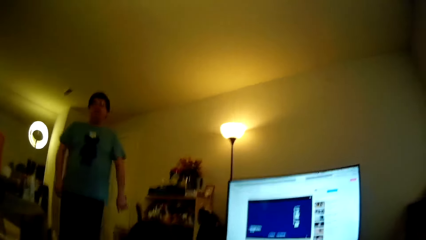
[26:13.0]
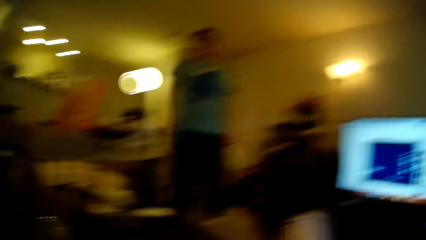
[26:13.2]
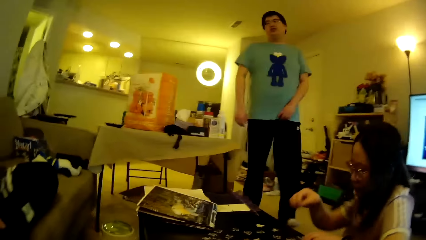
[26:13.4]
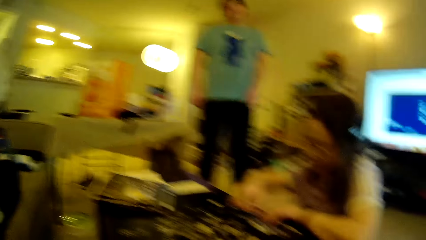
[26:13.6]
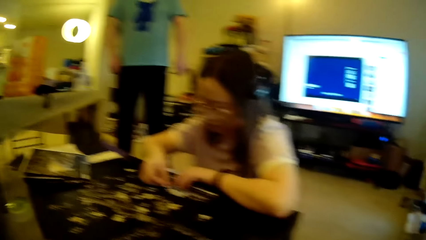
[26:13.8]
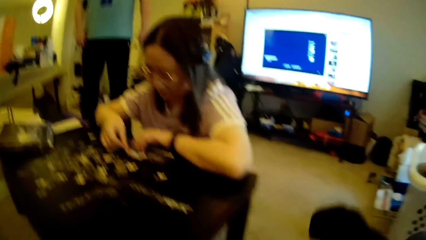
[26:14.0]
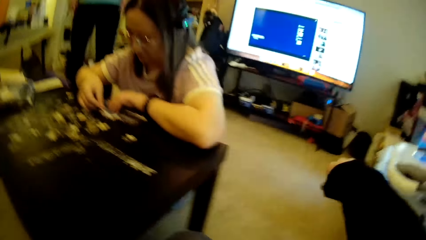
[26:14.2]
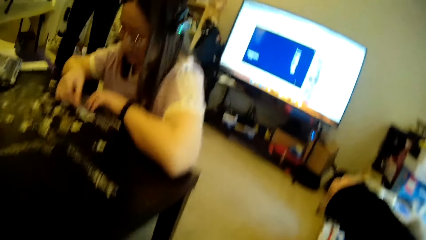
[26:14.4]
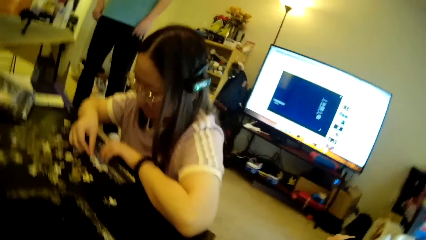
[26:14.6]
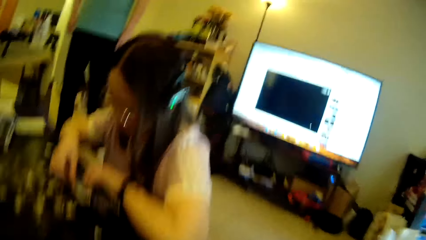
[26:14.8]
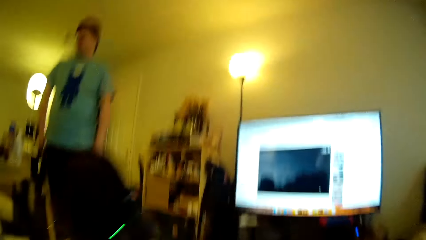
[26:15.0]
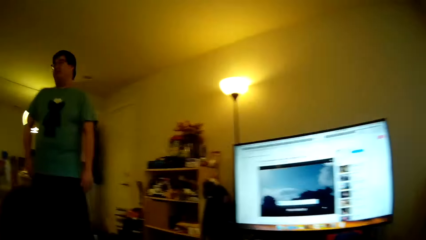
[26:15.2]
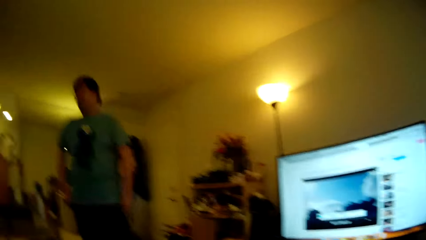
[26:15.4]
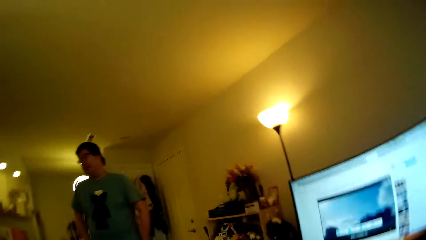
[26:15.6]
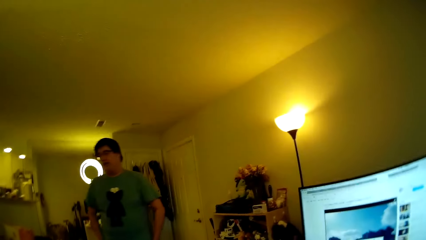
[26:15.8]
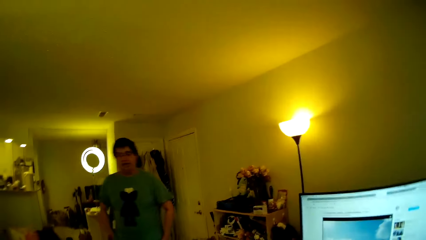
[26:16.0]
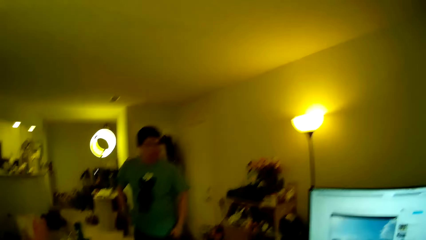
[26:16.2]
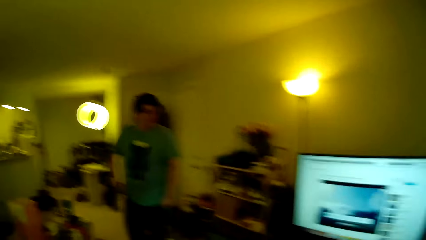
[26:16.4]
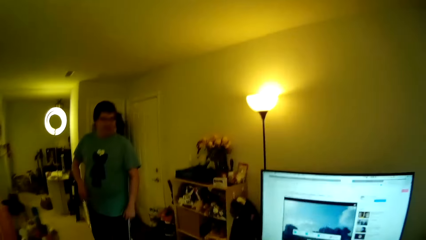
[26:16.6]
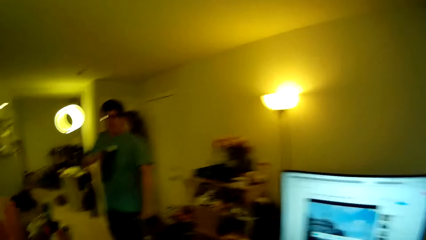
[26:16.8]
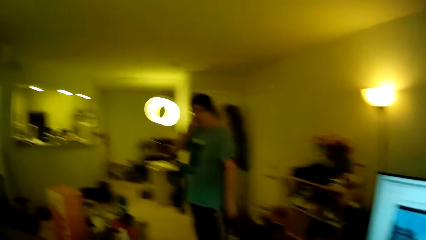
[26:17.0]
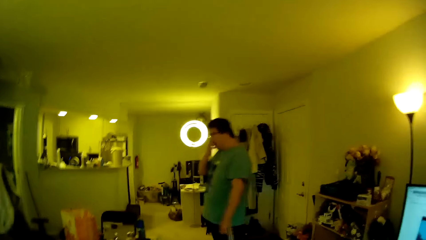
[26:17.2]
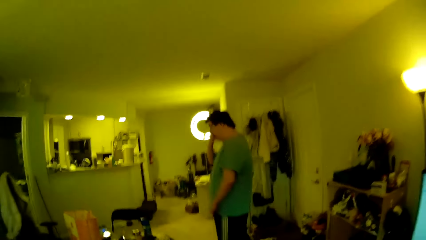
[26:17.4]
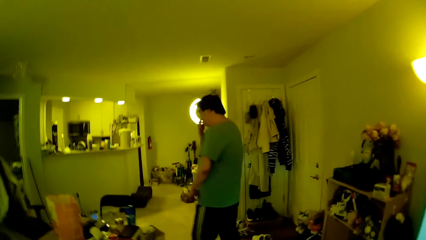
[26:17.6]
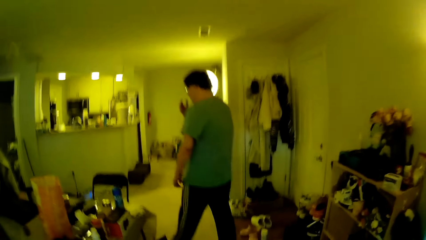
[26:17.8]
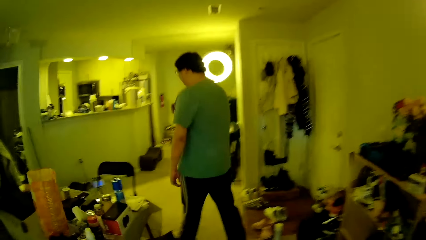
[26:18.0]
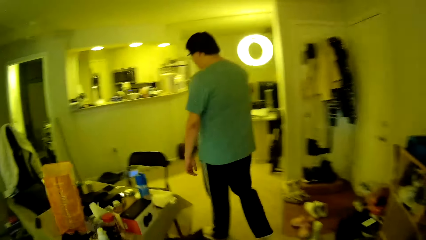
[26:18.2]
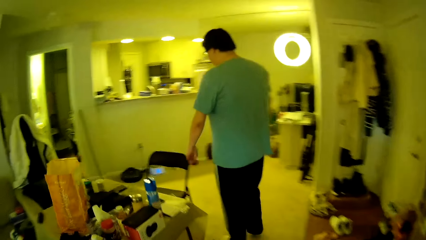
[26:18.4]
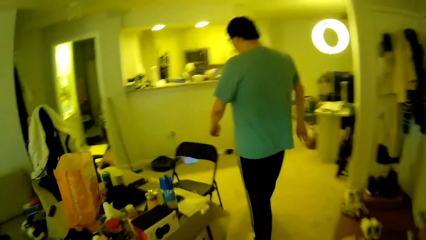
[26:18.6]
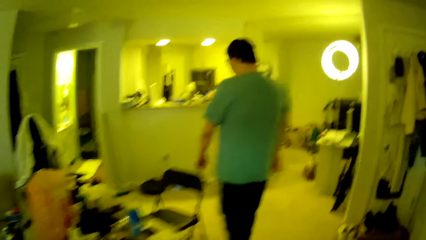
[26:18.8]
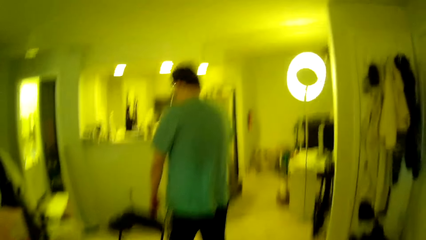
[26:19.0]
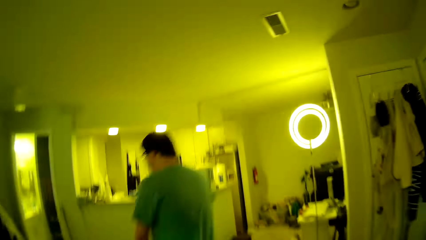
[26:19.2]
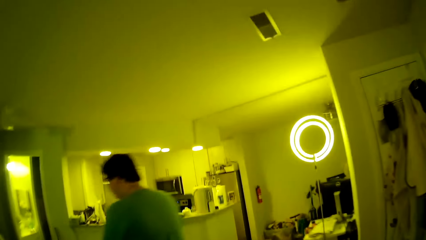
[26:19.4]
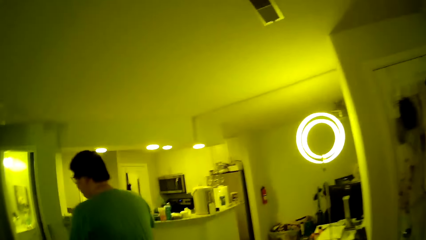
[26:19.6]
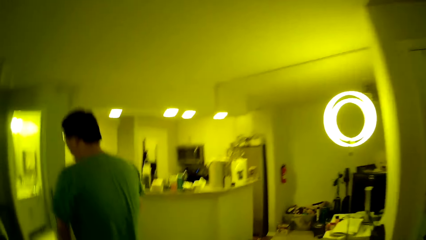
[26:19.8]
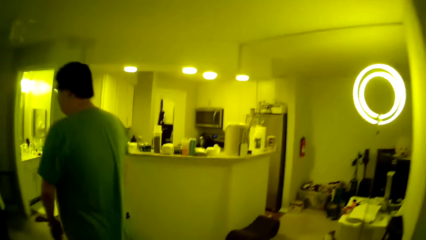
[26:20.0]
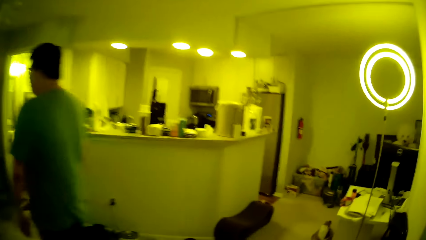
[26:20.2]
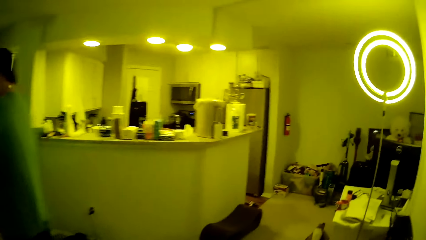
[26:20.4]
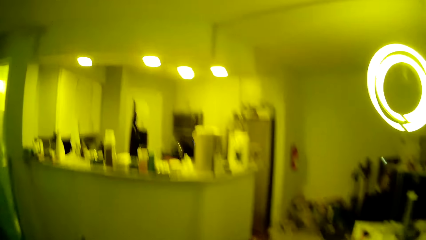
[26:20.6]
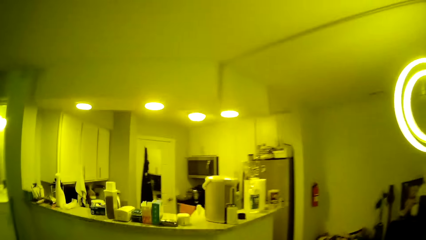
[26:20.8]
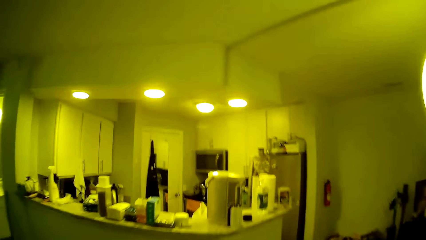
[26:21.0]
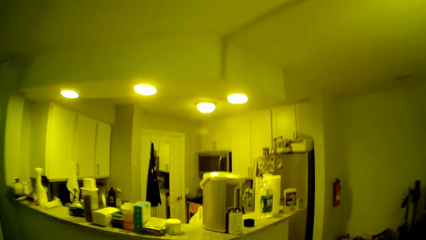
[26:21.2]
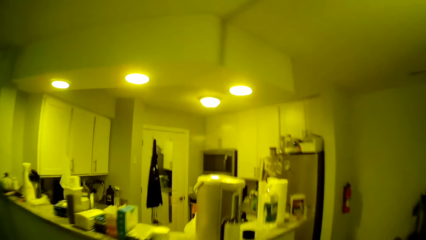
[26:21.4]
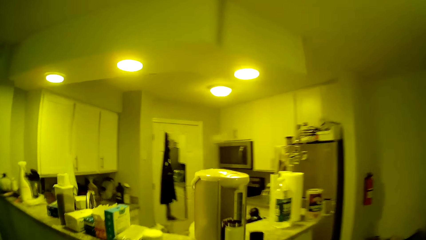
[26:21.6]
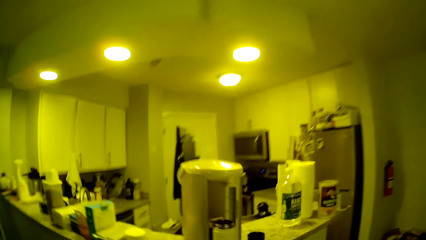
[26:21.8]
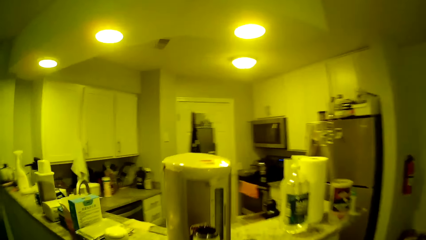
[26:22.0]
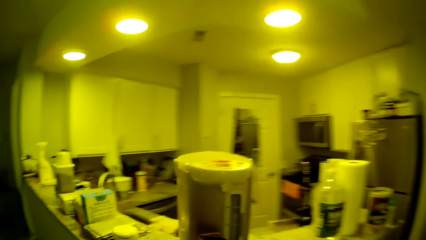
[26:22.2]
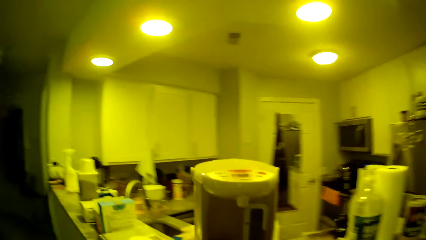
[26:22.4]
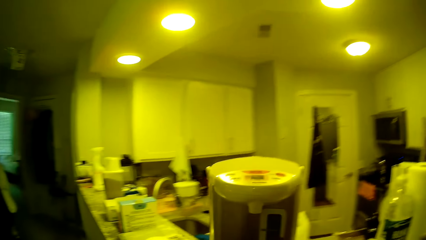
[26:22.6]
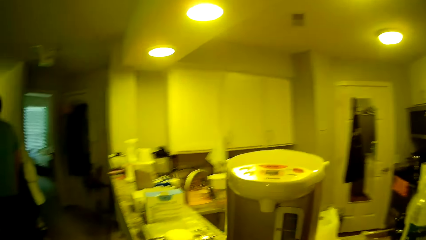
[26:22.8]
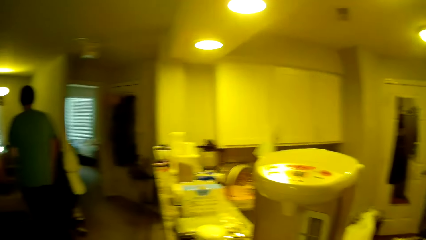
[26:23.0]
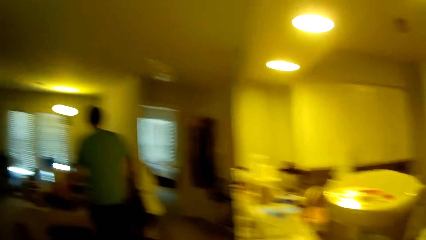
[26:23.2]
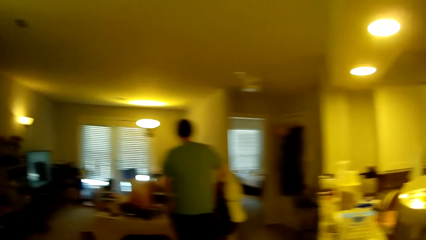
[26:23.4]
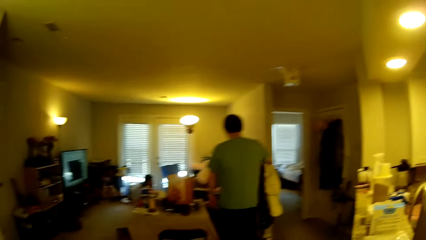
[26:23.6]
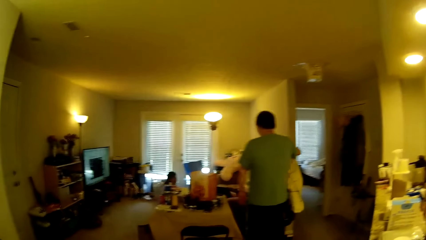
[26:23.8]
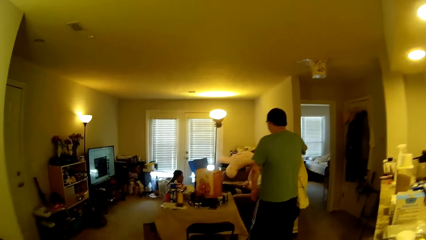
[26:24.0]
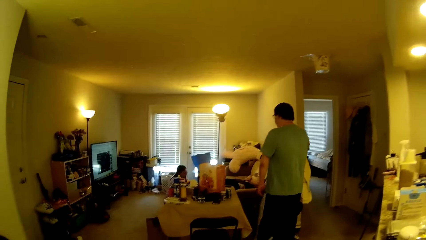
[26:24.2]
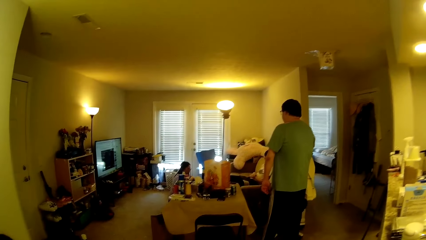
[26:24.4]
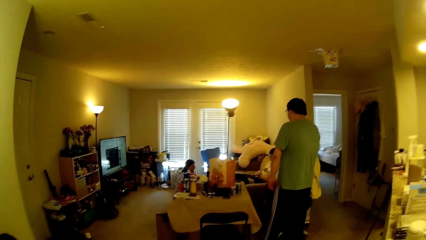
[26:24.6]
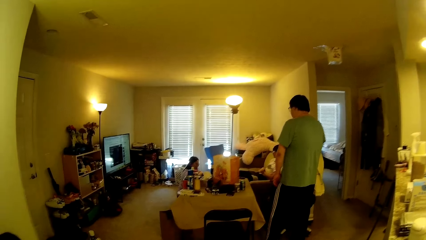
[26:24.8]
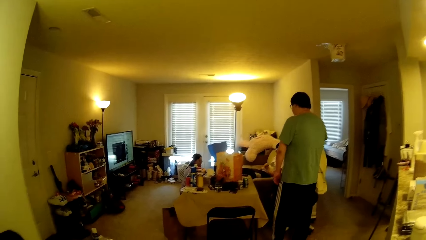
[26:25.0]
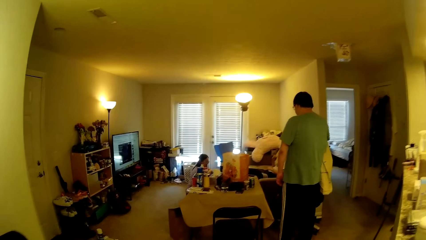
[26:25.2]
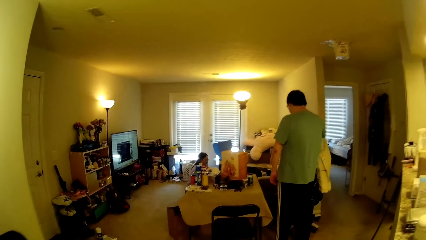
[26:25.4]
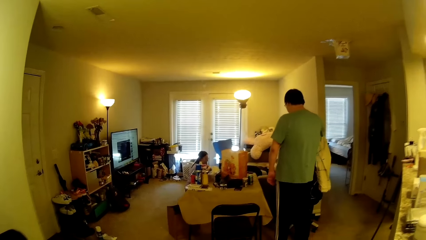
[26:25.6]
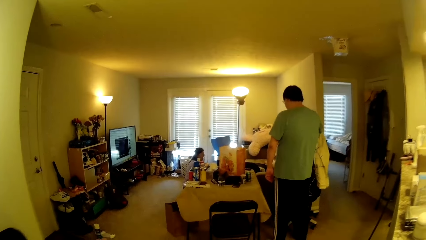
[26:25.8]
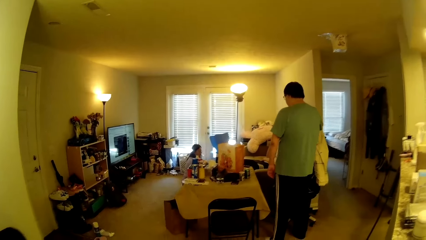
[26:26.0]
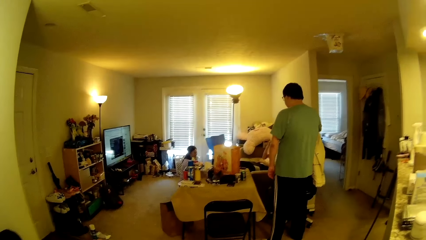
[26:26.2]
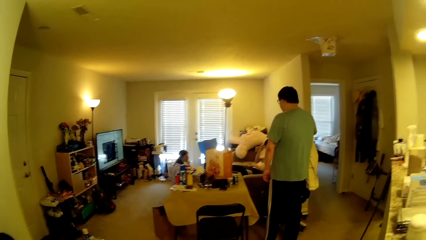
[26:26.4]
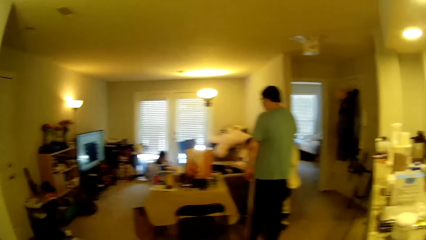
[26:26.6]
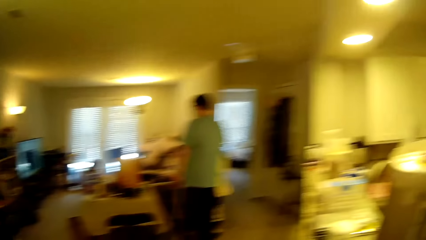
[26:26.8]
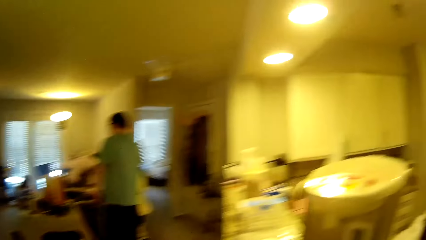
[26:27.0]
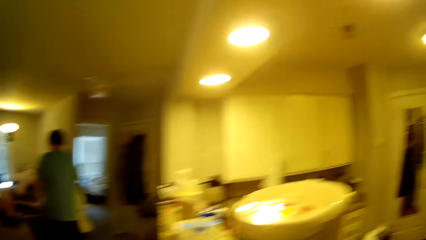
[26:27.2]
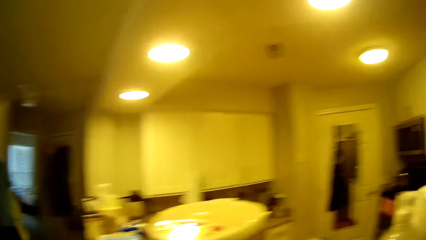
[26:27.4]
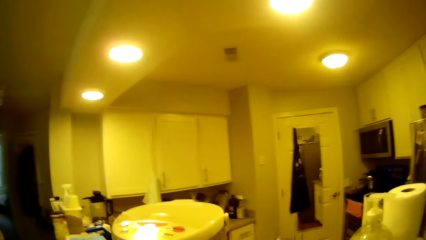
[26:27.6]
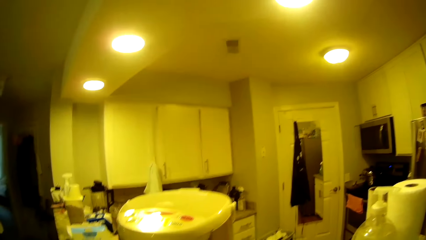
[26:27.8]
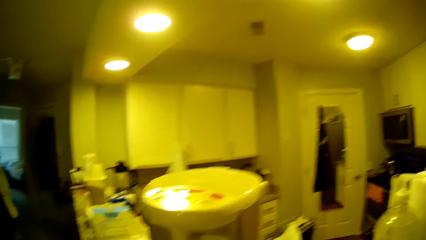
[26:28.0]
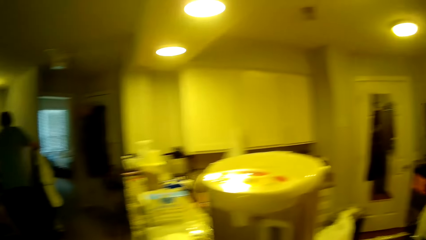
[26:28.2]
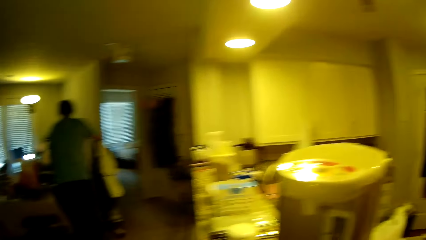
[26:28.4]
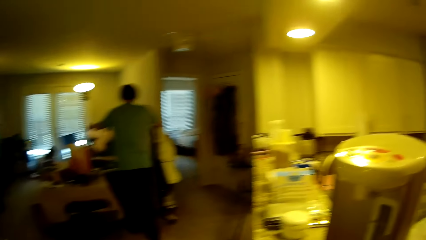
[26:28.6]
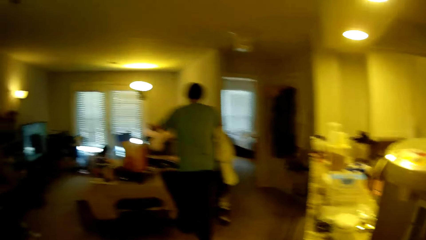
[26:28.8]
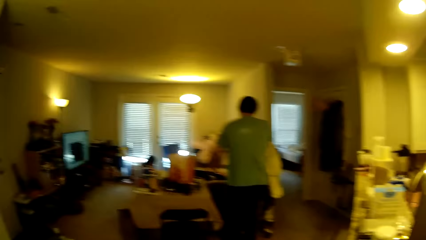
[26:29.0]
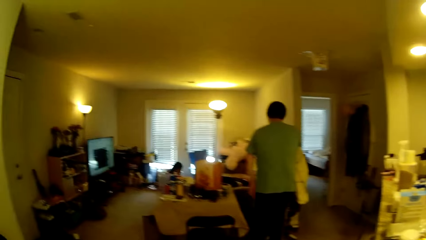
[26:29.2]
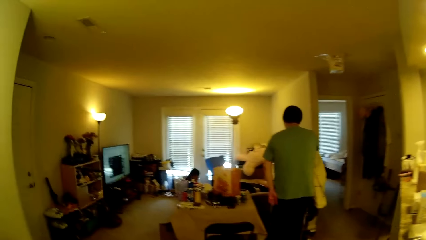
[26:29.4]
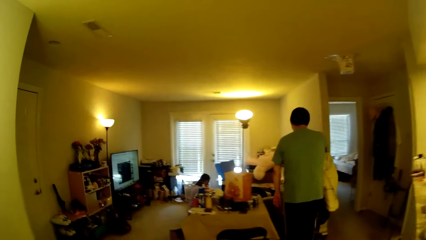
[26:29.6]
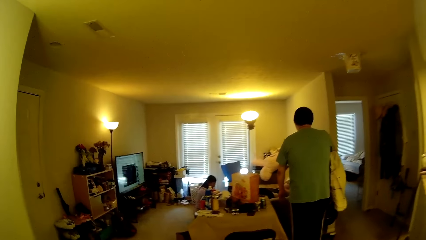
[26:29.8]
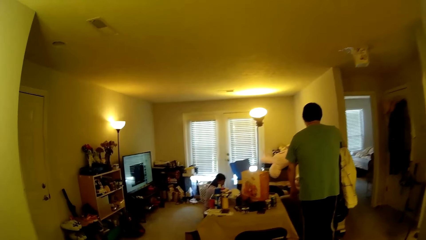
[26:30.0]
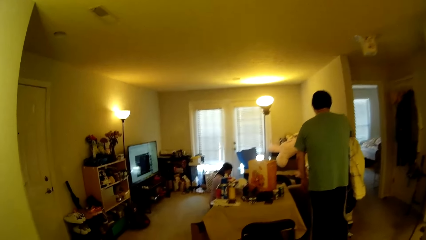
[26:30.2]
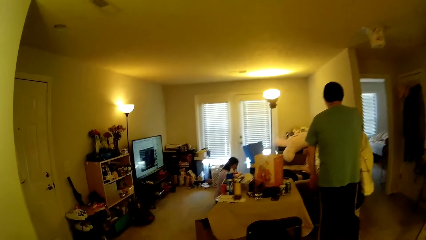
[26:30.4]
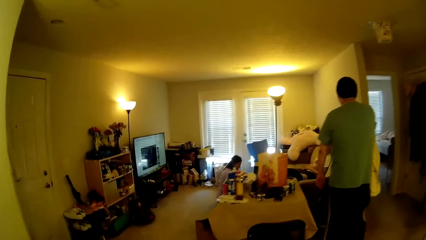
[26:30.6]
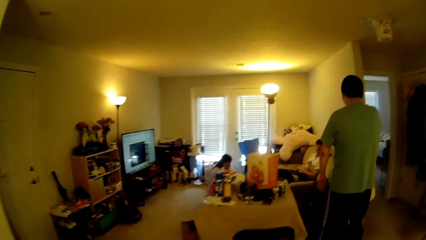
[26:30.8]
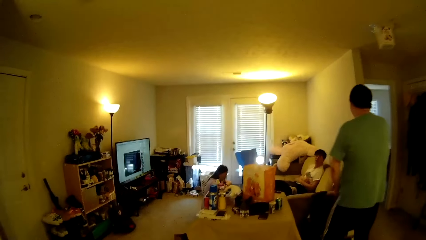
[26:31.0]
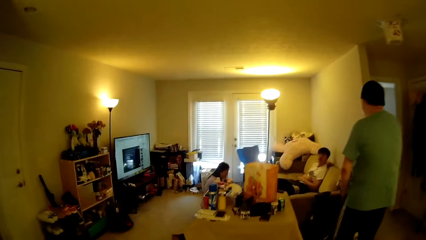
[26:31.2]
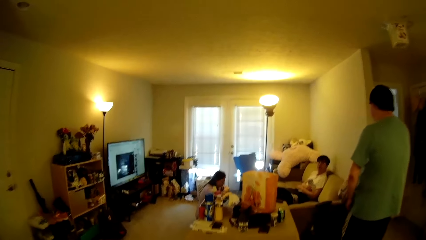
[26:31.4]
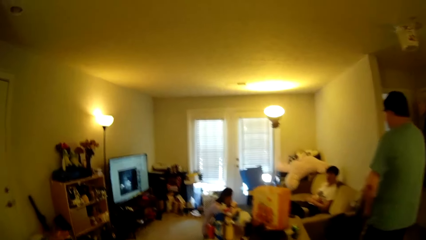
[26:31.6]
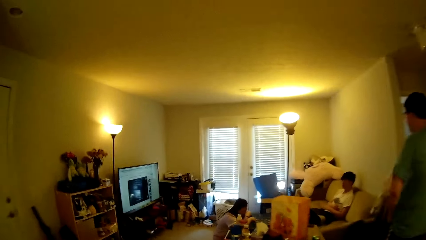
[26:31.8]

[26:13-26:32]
A lady fixes the model pieces. The camera wearer stretches a hand towards the television. They stand up. They look around. They look around again. A man steps forward. He adjusts his hair. The camera wearer walks around in the house. The man walks around in the house. The camera wearer steps forward. They look around in the house. The man stands. He converses with two people. The lady does something. The camera wearer steps forward. They walk around in the house.
